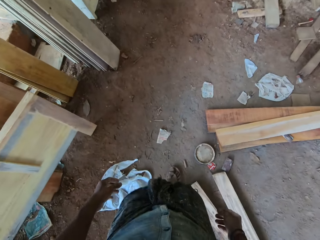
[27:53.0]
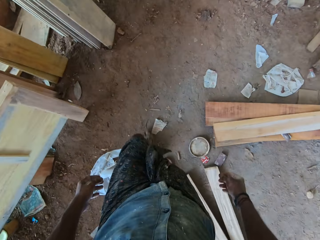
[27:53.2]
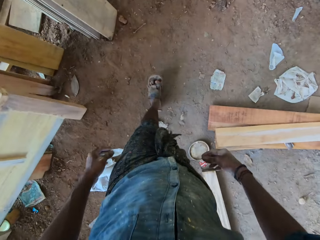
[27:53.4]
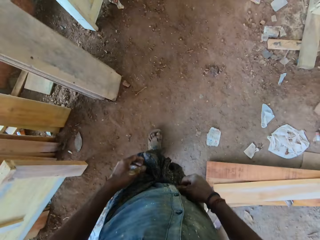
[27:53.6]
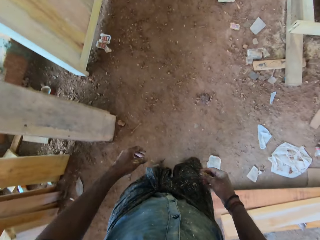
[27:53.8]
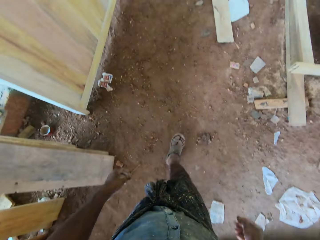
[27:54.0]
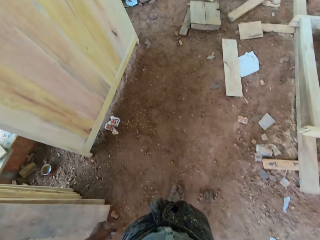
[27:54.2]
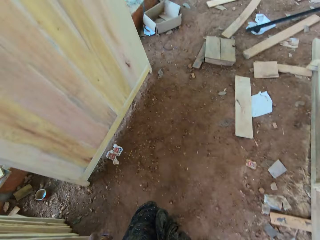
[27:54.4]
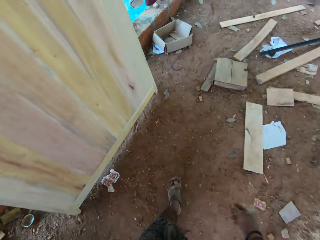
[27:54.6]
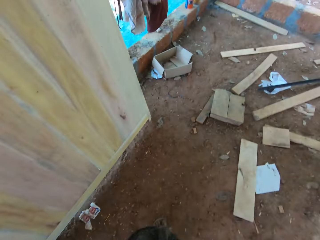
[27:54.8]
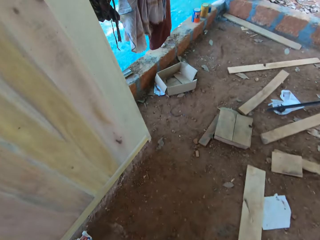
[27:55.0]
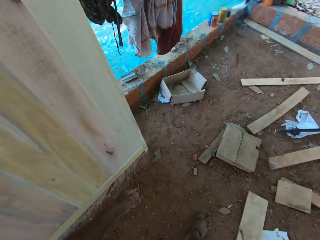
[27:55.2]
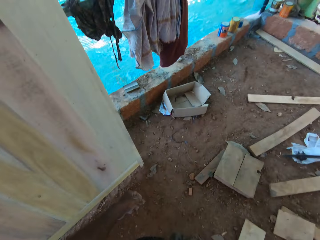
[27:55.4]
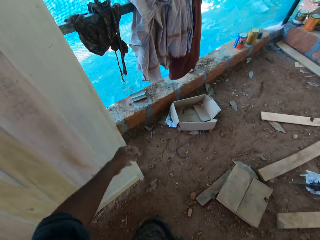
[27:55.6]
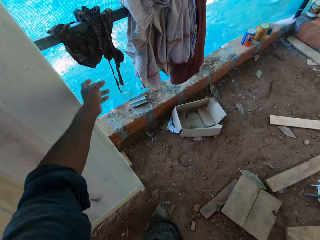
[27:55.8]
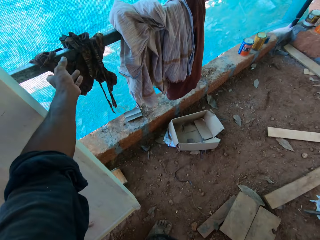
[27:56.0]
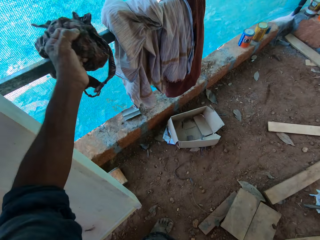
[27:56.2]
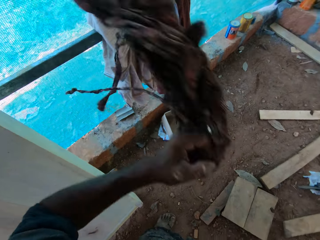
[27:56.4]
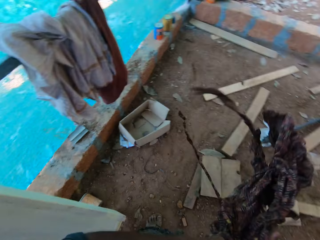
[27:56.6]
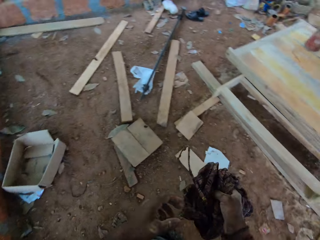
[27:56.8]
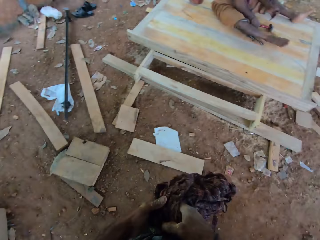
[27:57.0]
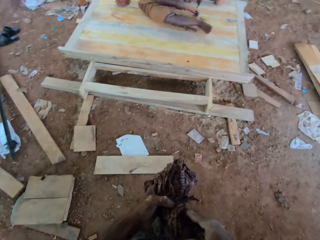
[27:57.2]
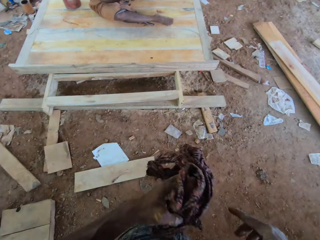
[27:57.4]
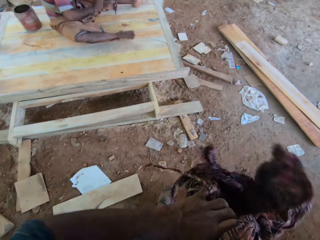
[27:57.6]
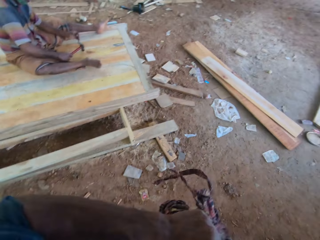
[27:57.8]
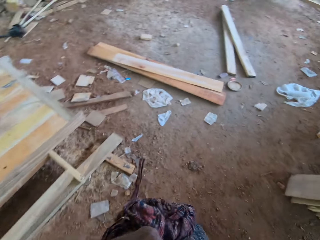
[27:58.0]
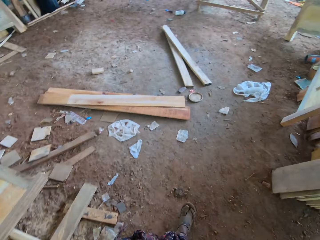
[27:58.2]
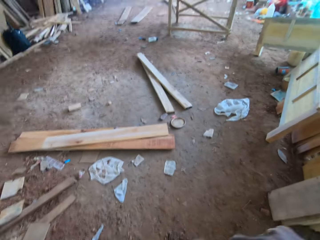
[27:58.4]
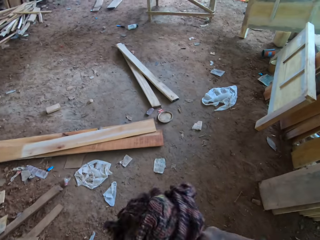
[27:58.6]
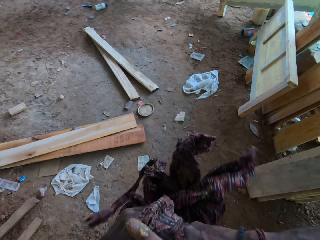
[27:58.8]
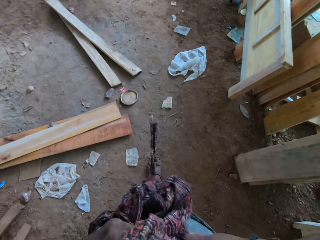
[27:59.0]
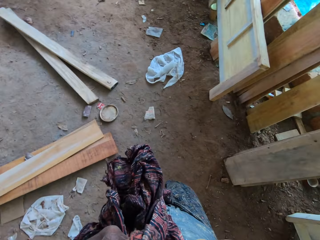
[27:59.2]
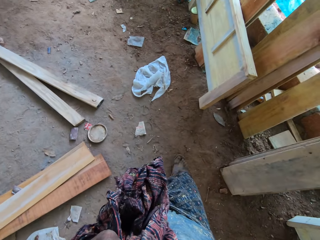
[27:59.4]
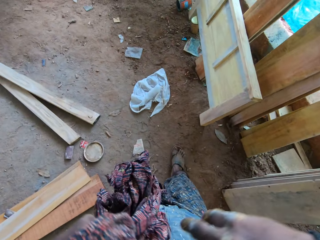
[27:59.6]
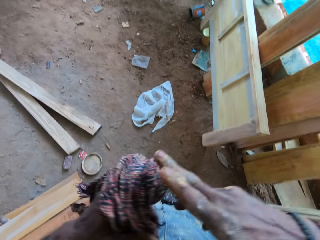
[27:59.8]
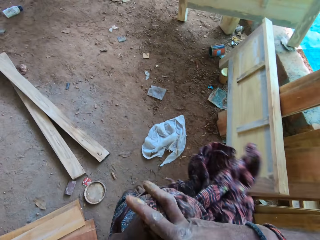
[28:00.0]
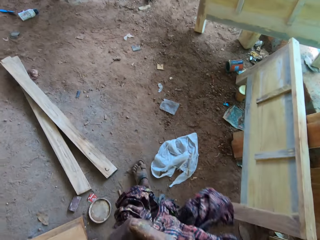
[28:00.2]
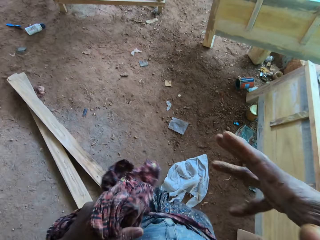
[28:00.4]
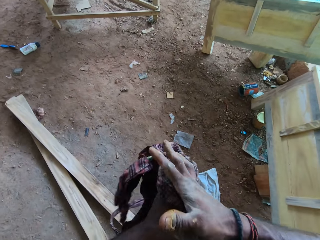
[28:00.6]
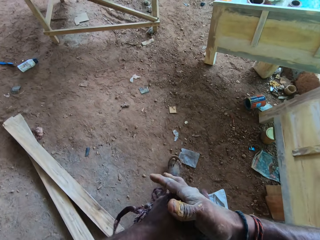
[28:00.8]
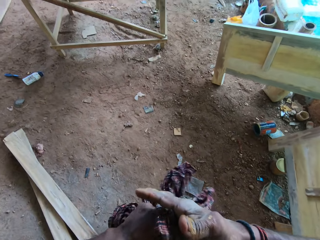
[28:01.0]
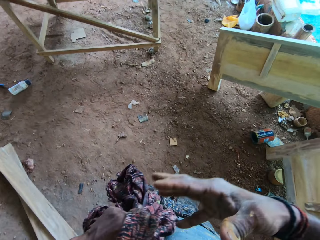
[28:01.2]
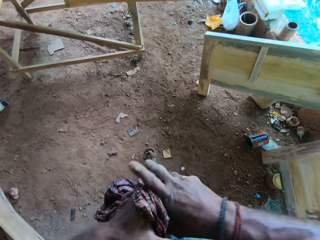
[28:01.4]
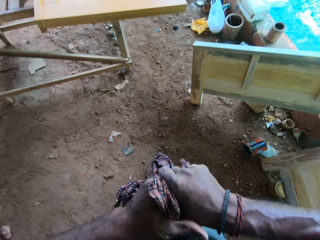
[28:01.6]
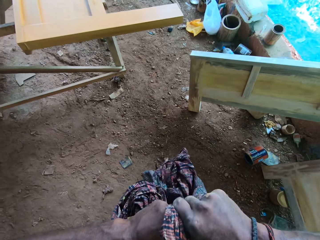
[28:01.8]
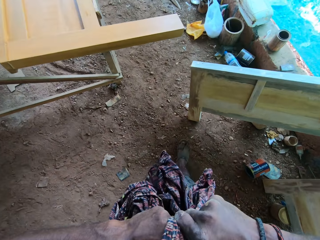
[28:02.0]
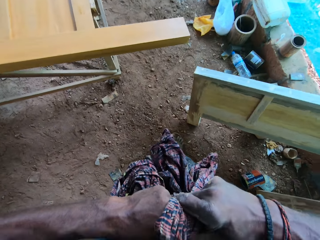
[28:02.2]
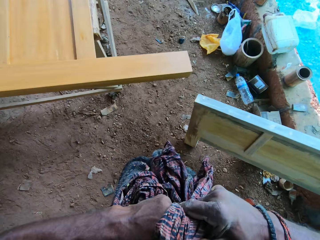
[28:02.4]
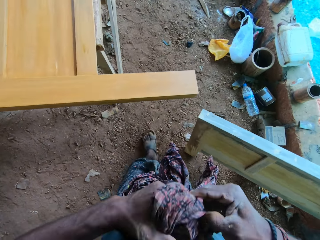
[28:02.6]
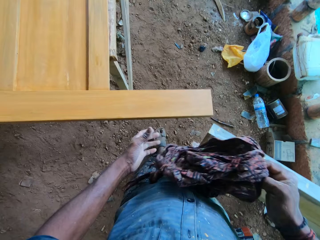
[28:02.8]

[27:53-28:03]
The camera wearer takes a cloth from a rack with his left hand. He cleans his hands with the cloth. He walks. He wipes his hands with the cloth.

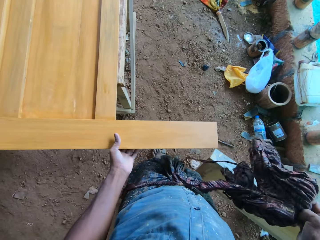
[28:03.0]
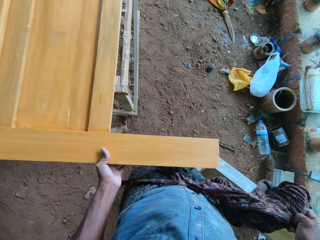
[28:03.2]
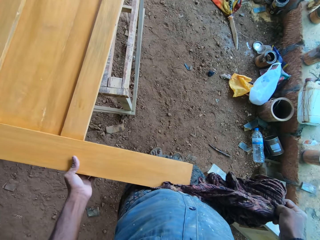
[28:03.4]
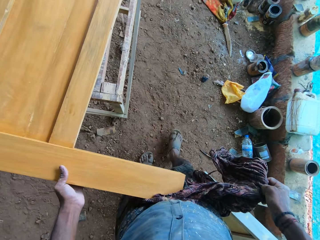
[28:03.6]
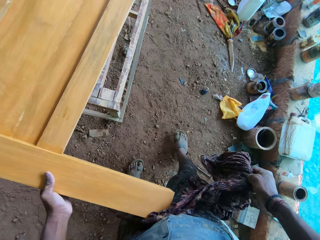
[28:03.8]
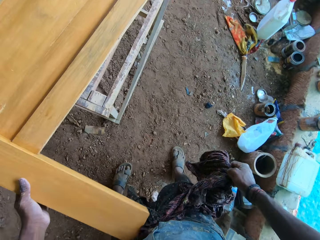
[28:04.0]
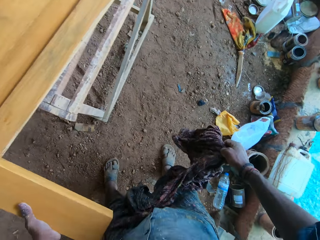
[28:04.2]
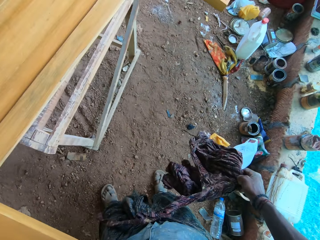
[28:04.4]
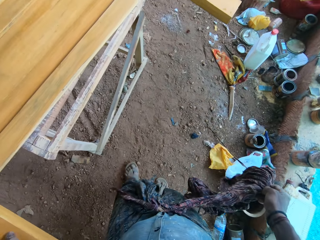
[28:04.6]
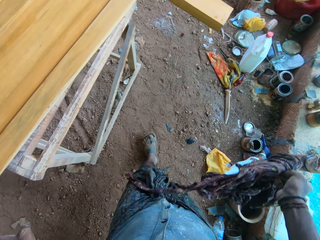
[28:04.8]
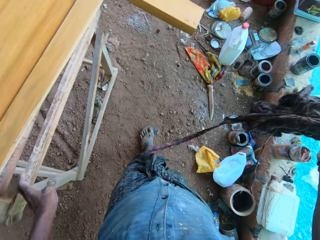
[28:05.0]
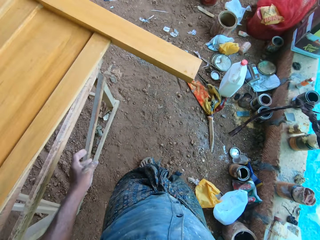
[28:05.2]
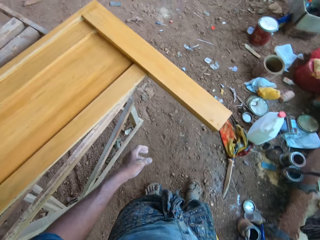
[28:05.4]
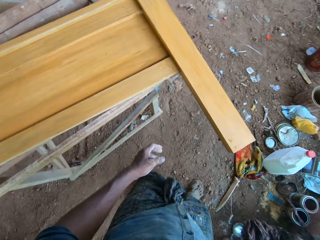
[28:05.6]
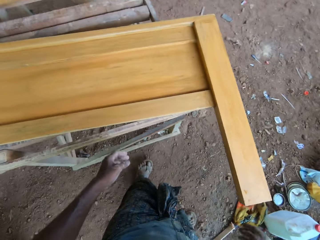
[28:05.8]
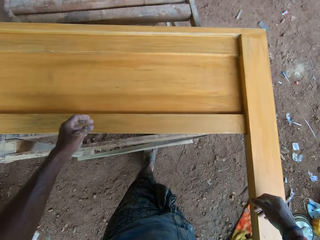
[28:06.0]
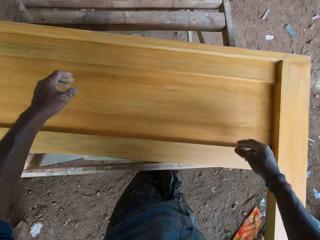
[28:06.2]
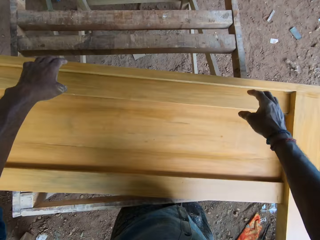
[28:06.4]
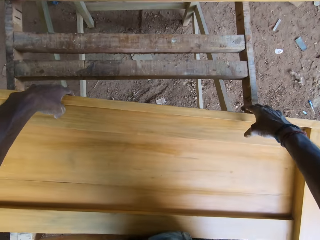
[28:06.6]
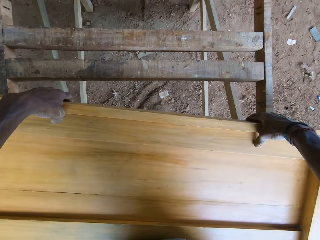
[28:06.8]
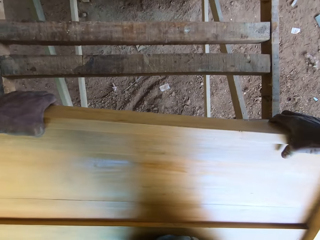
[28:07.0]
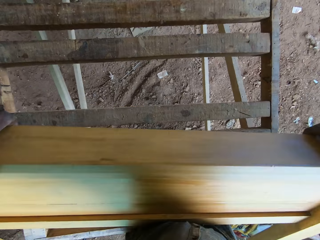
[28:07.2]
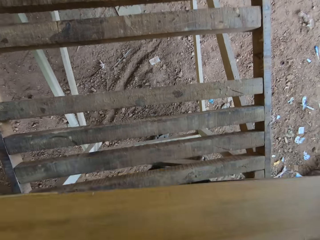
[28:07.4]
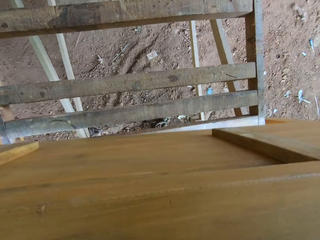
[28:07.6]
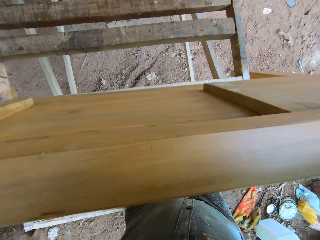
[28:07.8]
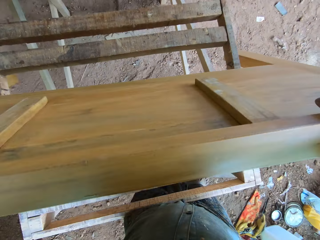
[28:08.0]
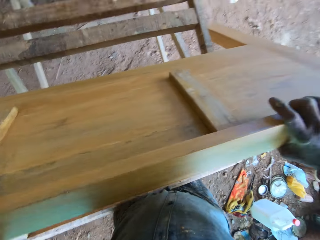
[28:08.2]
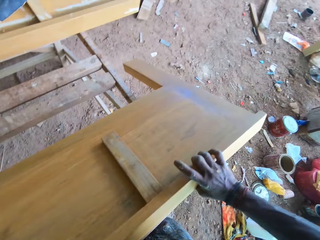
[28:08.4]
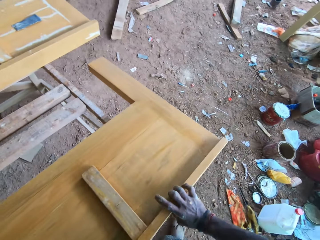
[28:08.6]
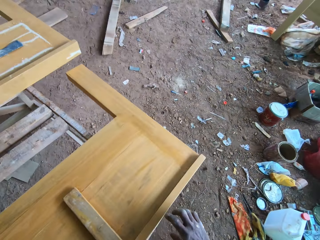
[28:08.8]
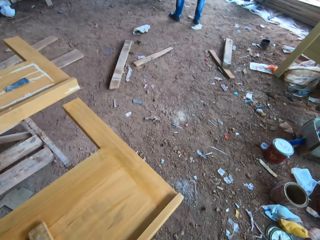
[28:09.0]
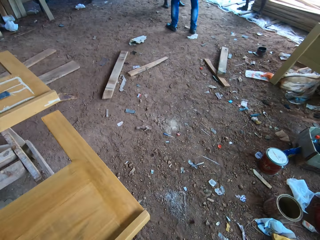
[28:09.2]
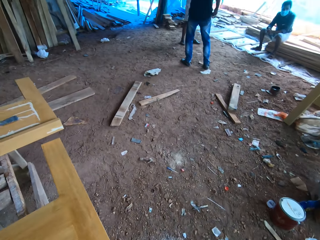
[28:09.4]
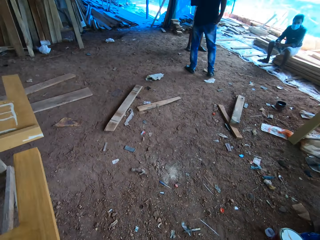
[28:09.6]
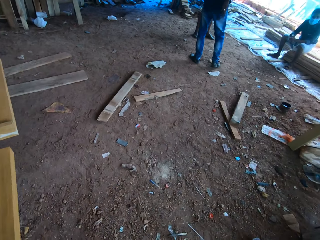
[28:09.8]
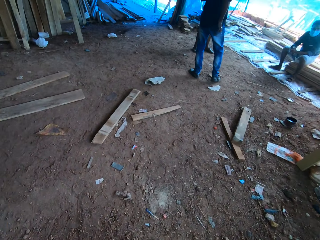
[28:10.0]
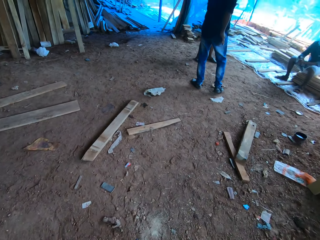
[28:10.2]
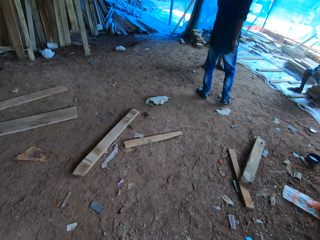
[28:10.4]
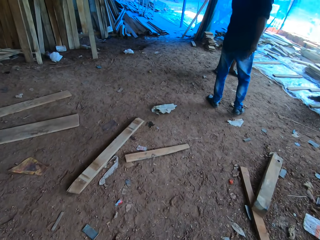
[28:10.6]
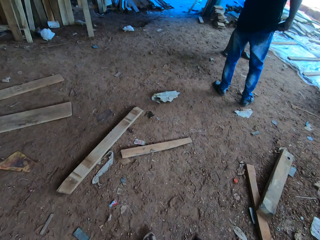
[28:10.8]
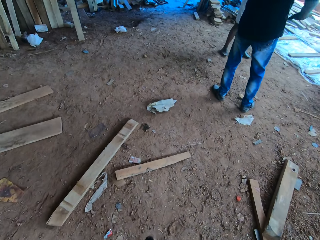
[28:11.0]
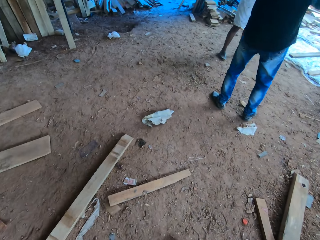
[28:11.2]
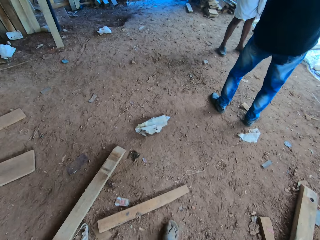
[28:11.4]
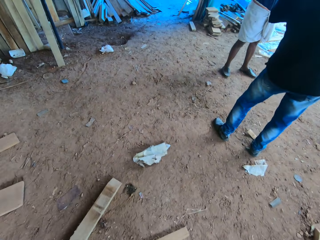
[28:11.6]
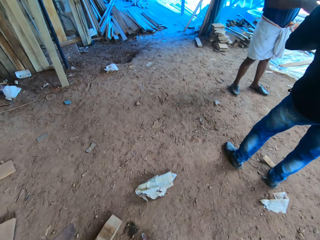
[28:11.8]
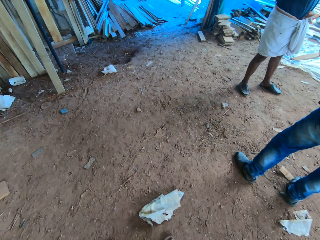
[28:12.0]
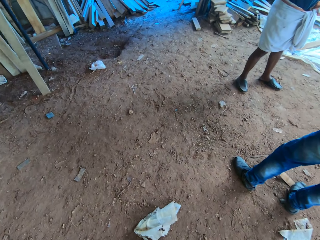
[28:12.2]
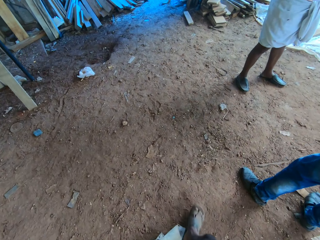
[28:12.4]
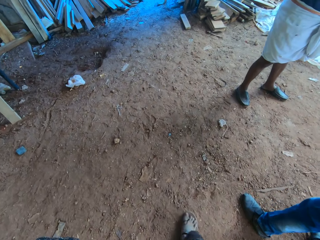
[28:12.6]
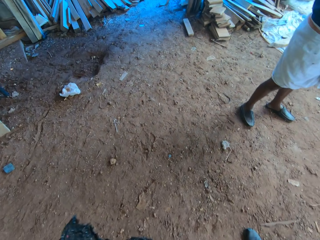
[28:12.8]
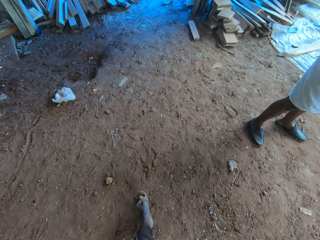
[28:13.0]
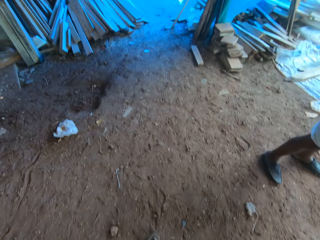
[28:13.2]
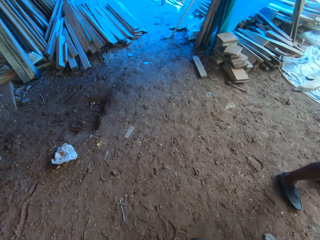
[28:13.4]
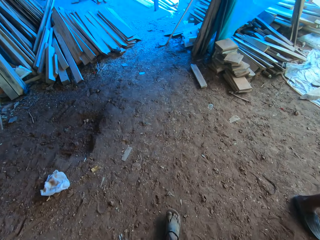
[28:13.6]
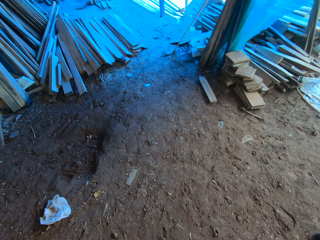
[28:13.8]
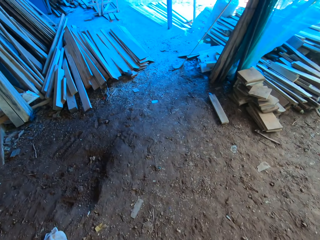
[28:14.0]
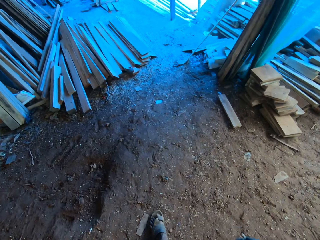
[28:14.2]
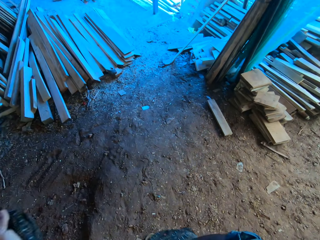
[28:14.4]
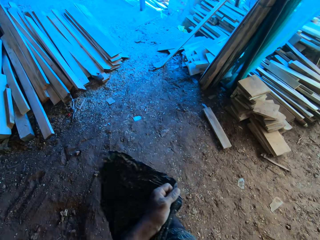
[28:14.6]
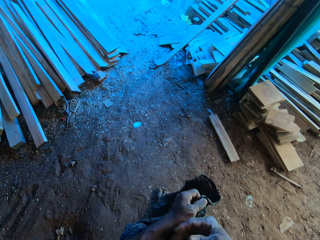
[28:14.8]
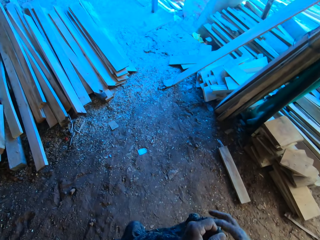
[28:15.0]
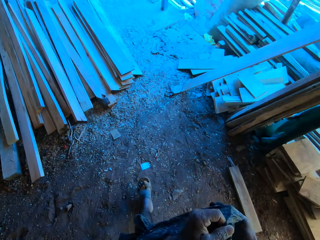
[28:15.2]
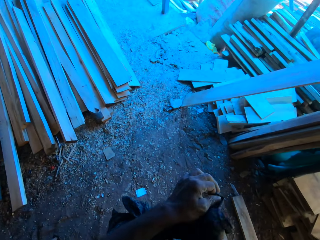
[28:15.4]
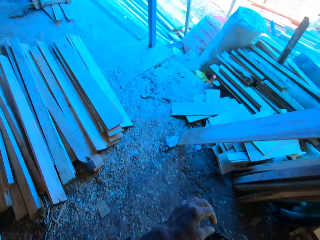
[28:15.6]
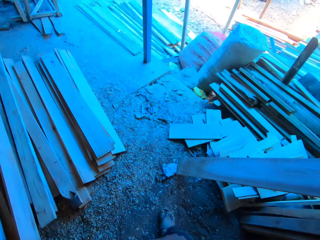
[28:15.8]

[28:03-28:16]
The camera wearer shifts the wood on a table with his left hand. He touches the wood. He throws the cloth away with his right hand. He turns the wood over on the table with his hands. He sings and picks up the wood. He walks. He adjusts his cloth with his hands.
